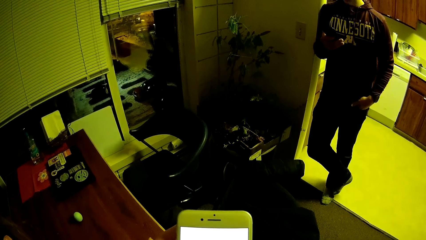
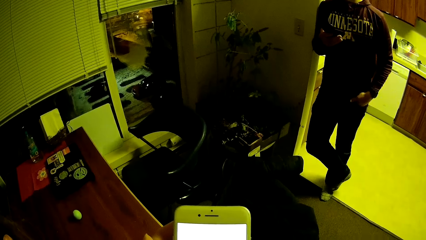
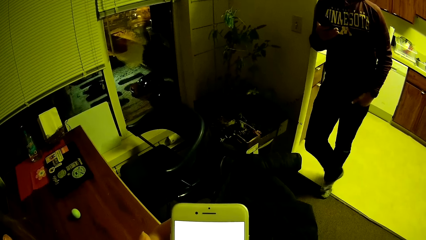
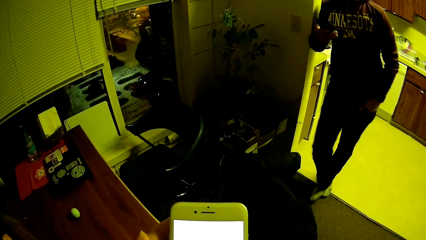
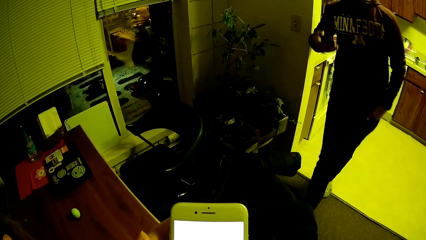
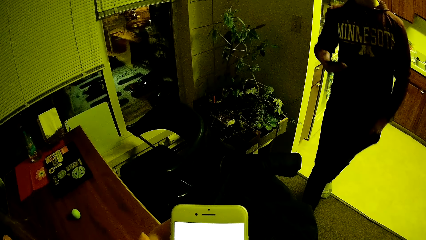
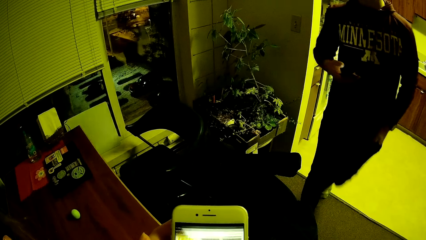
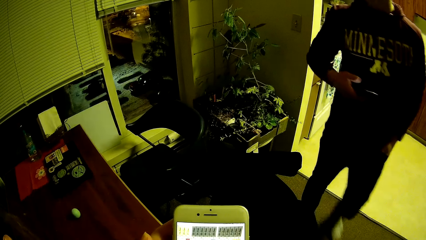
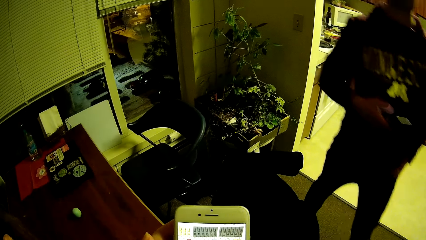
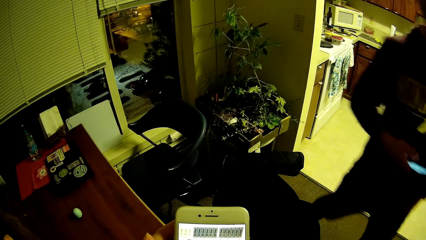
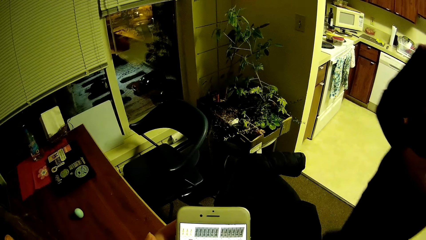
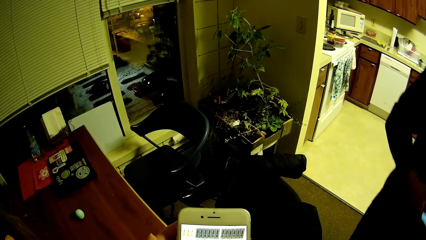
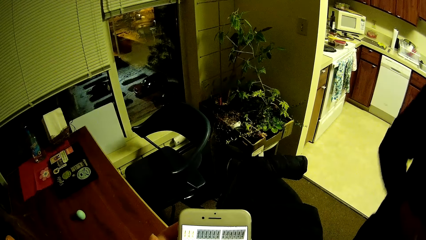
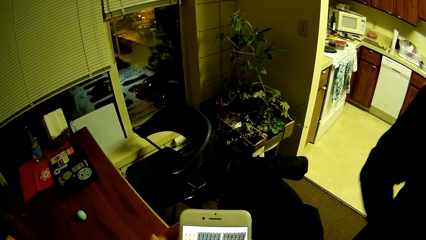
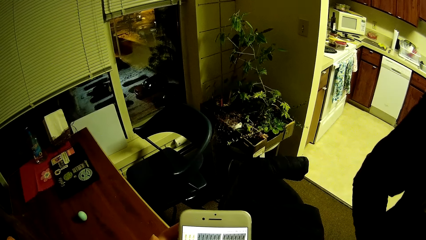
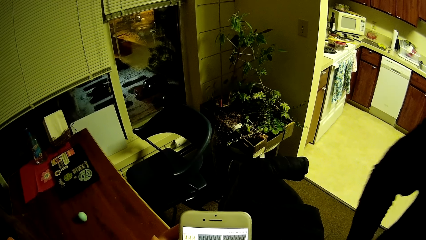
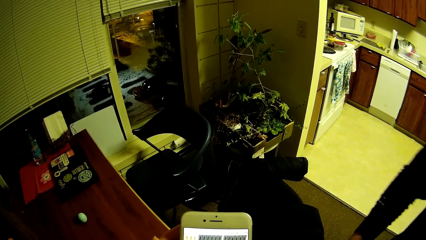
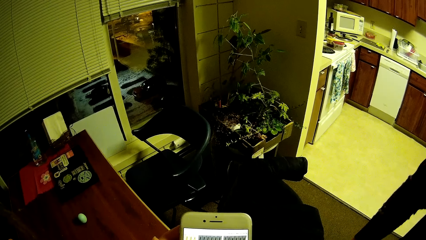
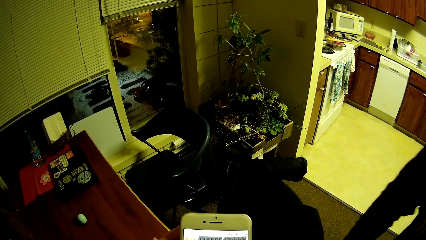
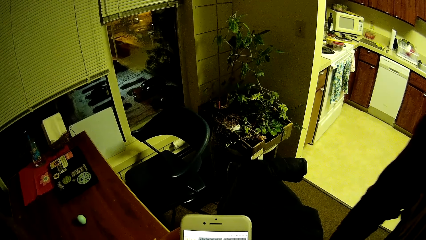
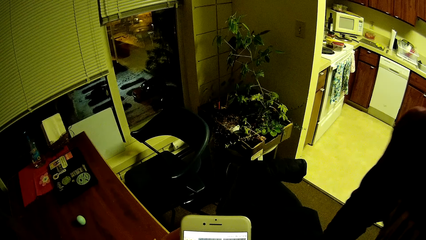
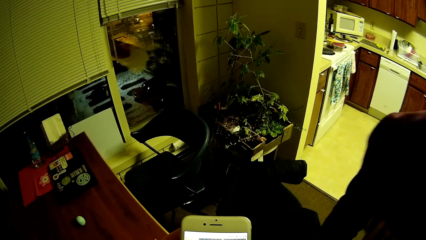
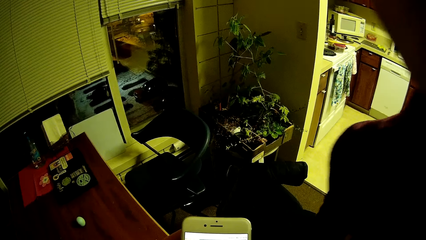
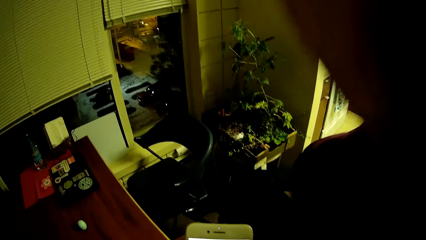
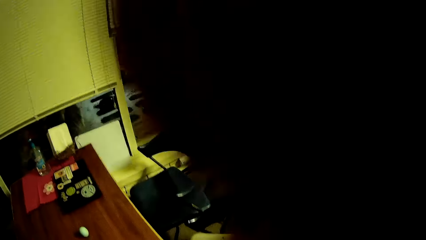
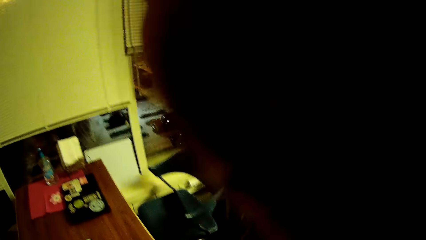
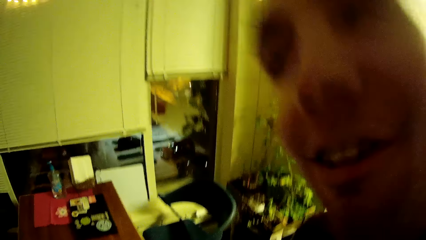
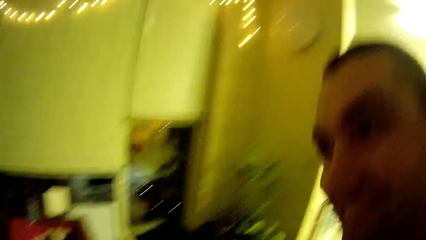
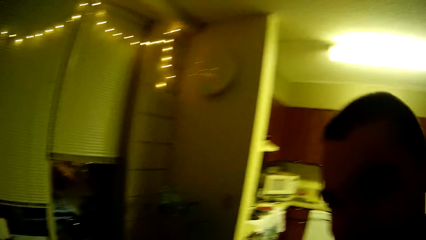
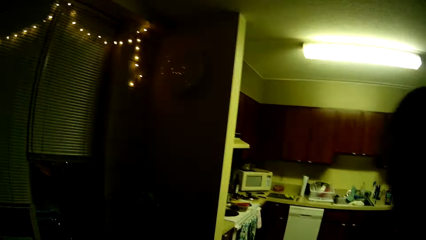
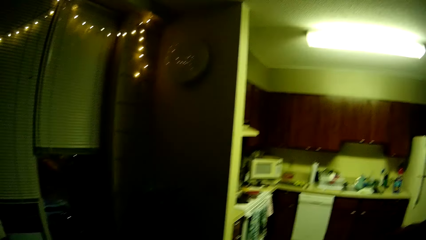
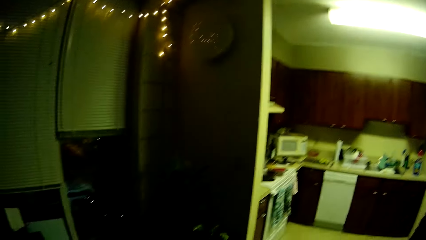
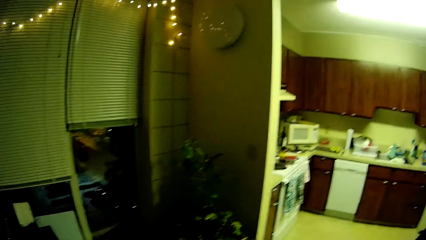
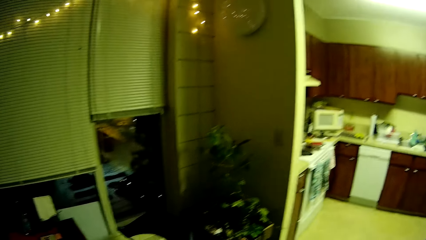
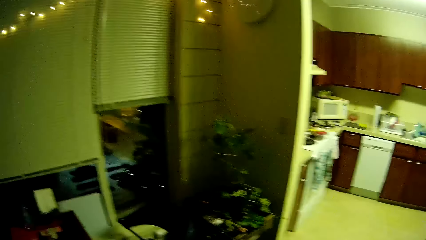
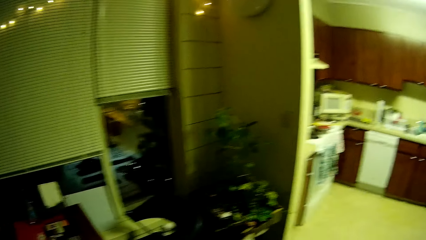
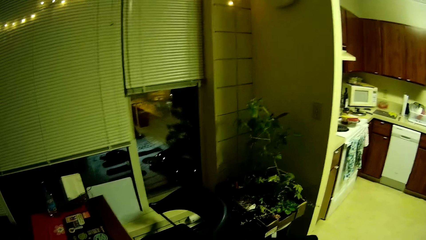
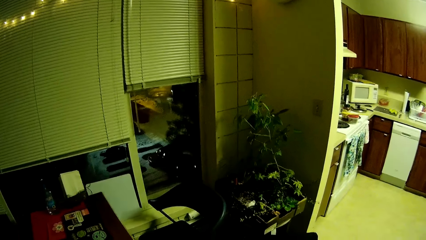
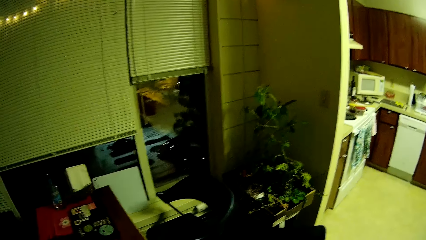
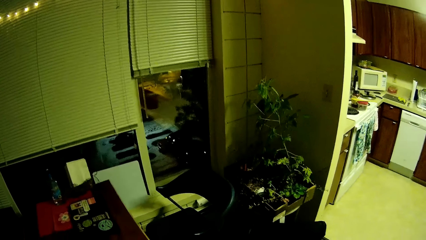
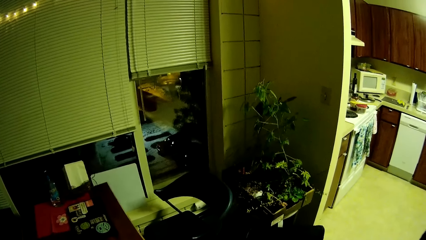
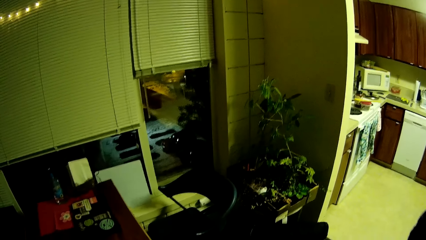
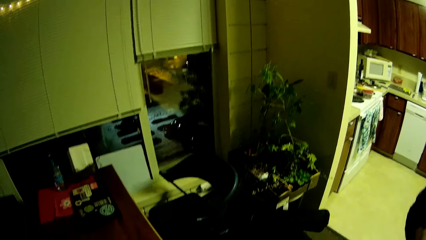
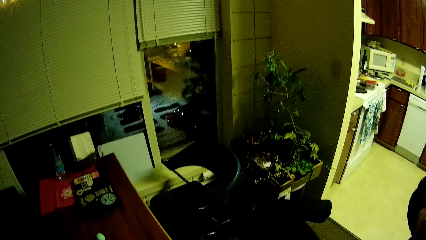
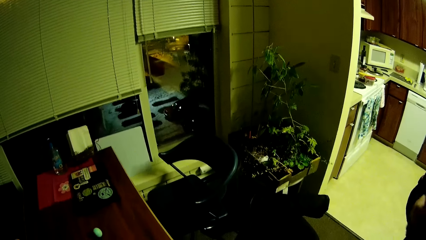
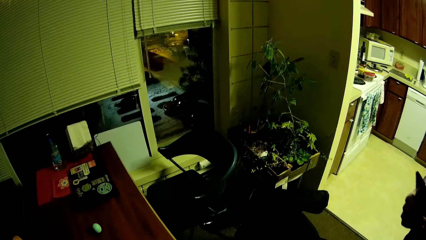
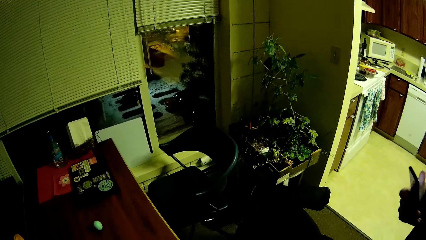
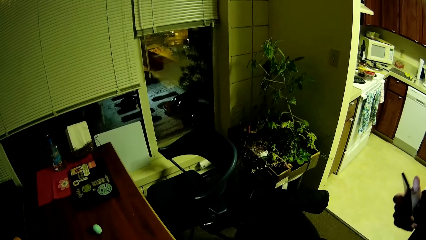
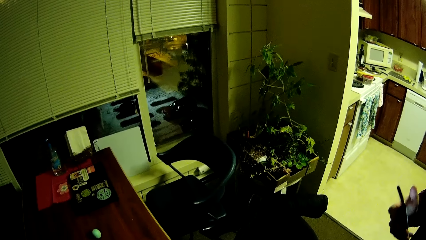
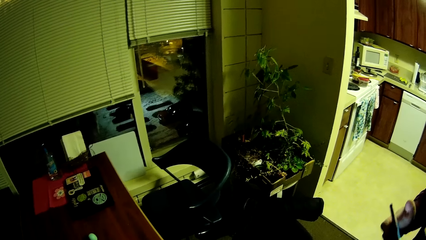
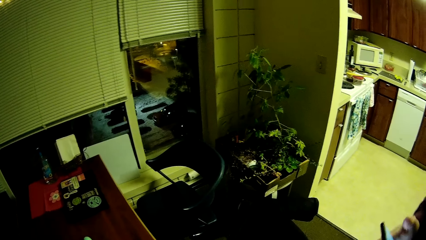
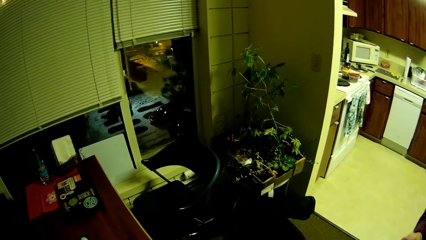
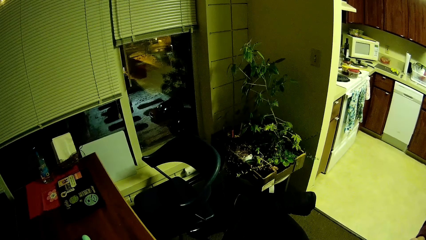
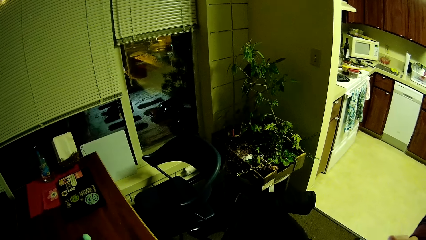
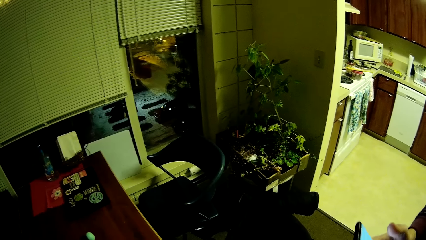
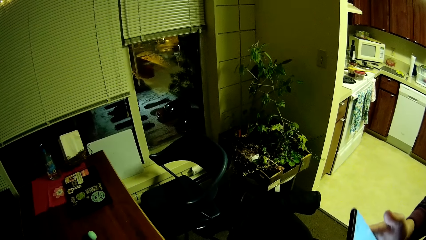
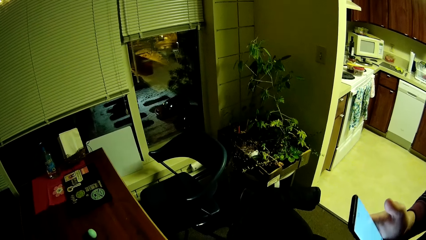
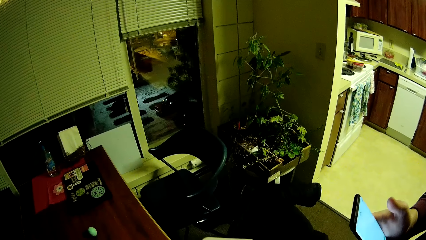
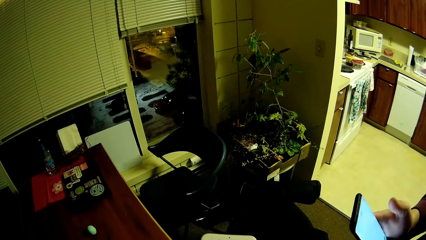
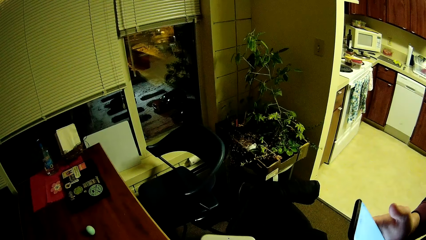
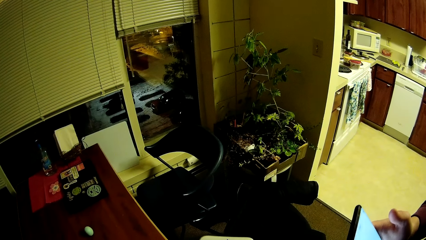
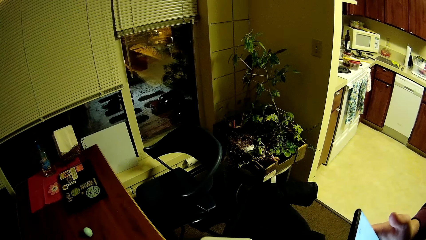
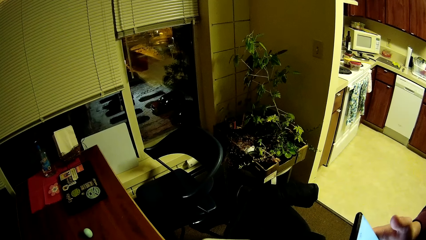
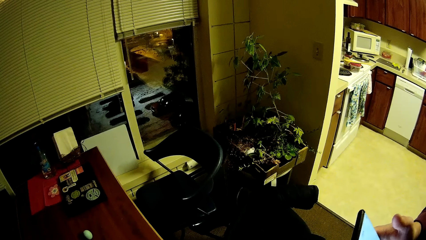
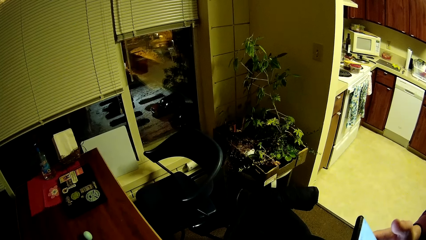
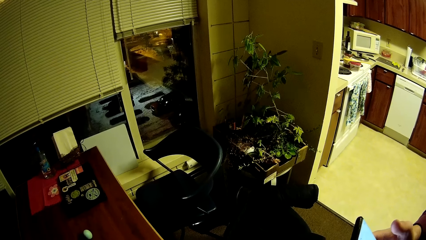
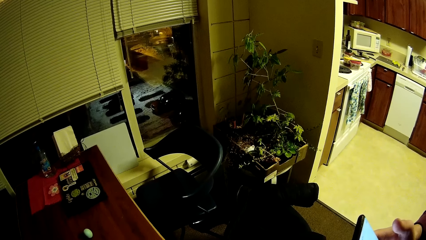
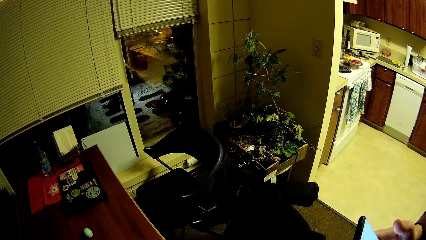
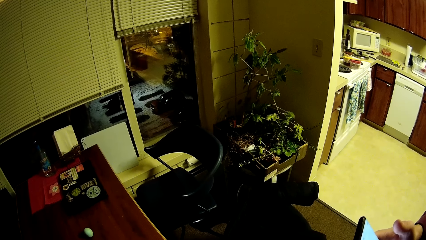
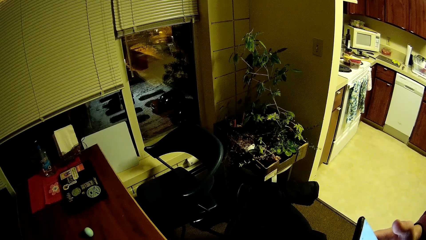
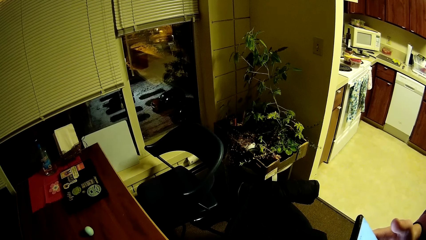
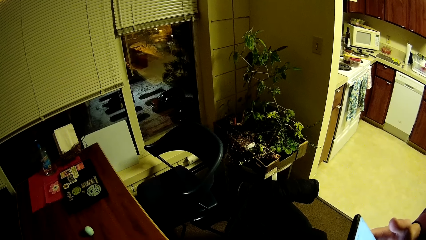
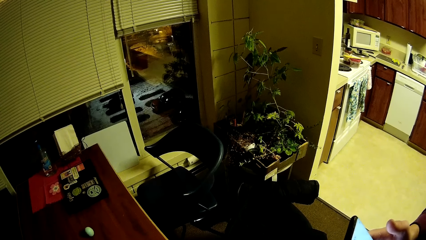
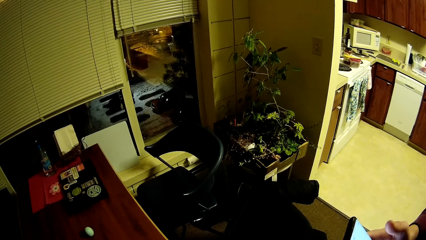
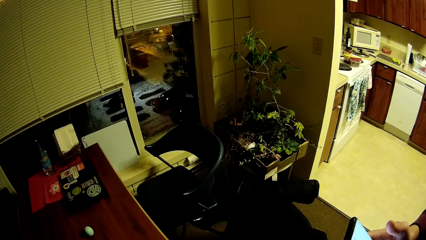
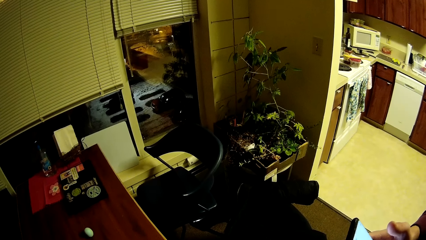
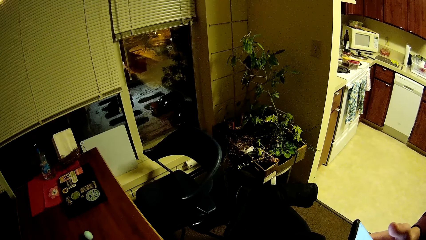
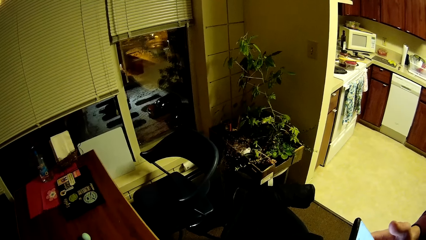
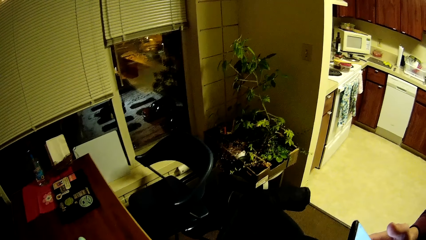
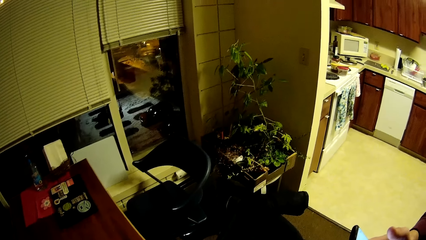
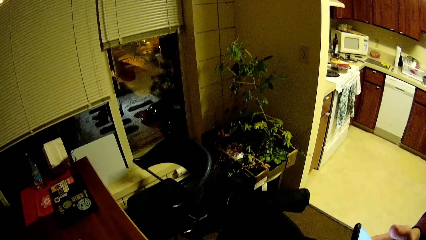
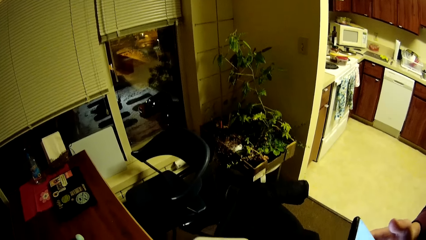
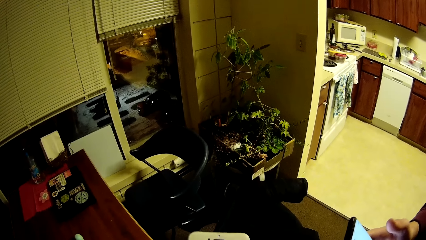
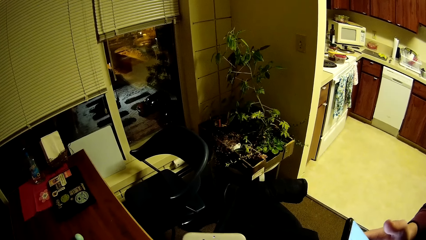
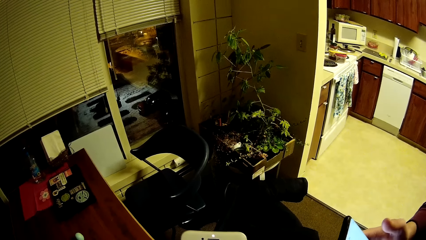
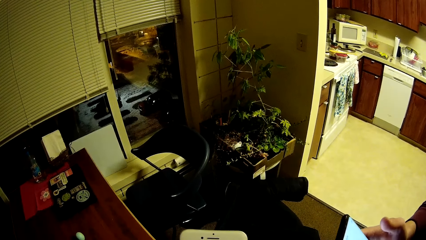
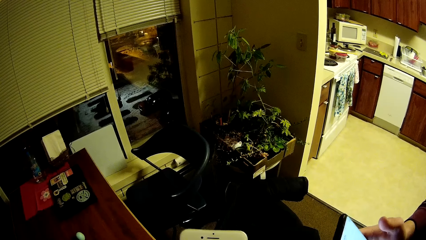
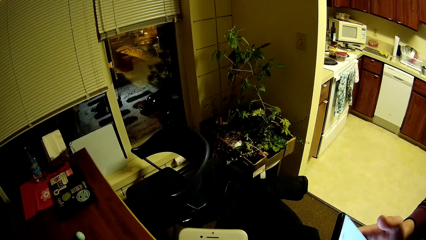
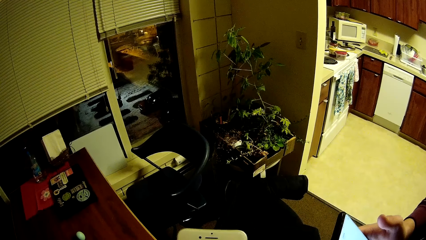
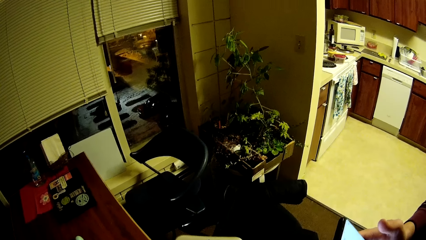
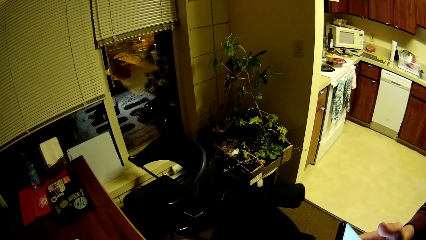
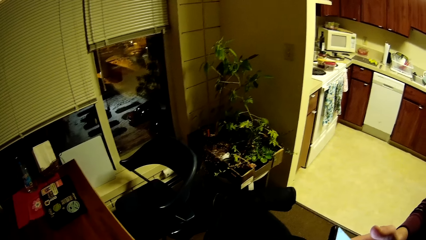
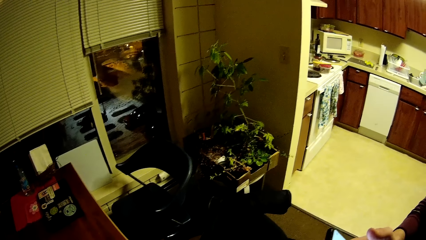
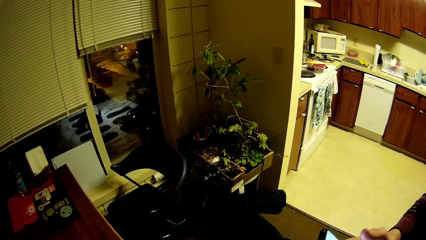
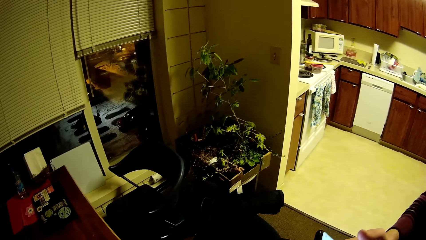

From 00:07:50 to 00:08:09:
A person leans on the wall. The person pecks the camera wearer. The person interacts with the camera wearer. The camera wearer looks at the plant. The person operates the phone.
